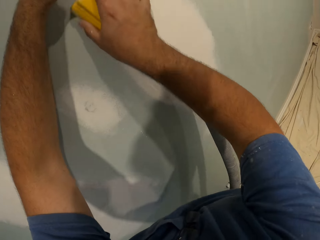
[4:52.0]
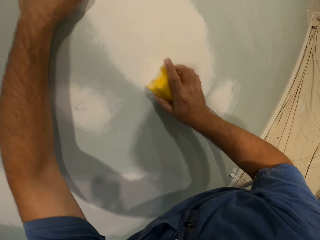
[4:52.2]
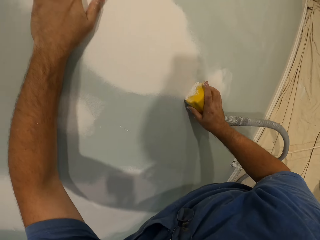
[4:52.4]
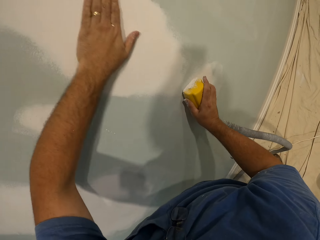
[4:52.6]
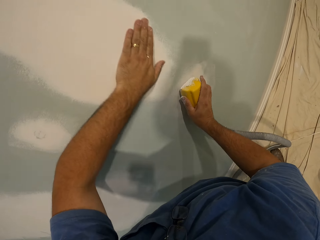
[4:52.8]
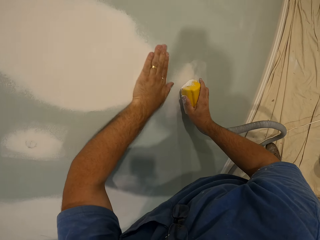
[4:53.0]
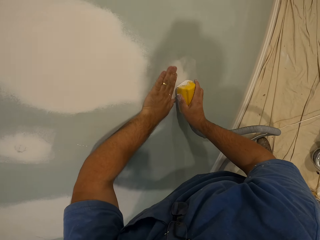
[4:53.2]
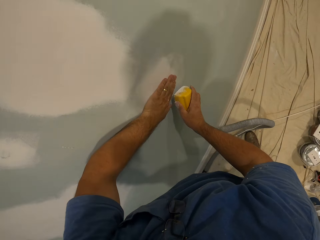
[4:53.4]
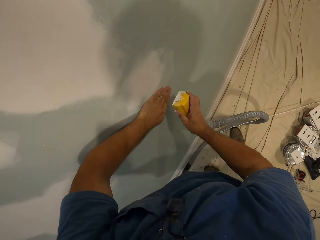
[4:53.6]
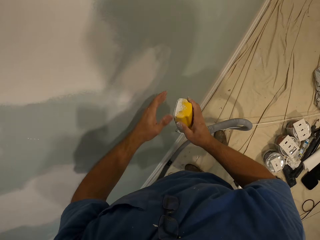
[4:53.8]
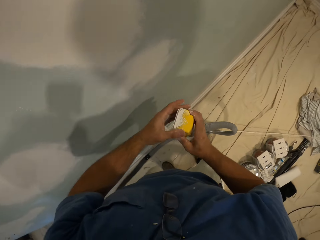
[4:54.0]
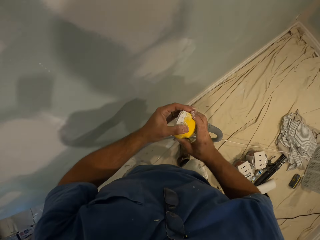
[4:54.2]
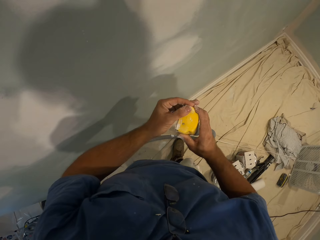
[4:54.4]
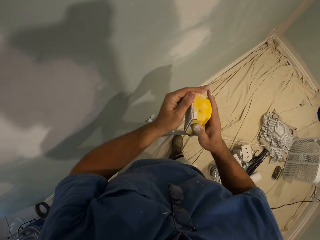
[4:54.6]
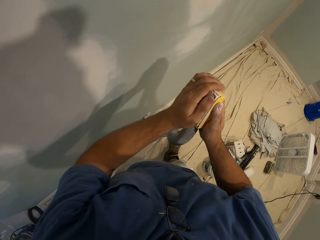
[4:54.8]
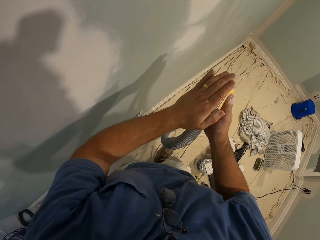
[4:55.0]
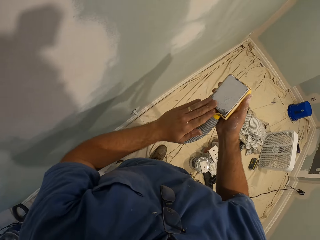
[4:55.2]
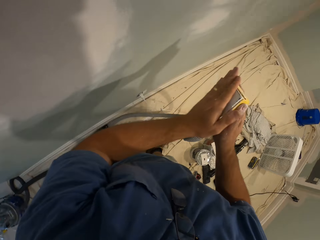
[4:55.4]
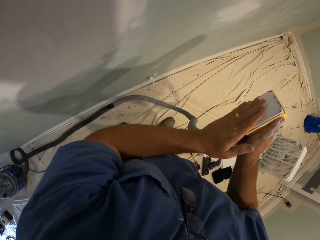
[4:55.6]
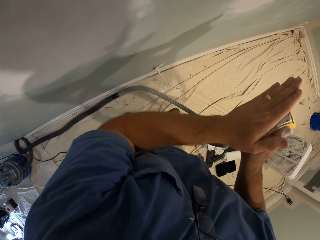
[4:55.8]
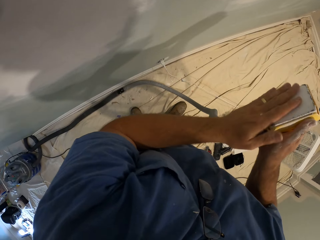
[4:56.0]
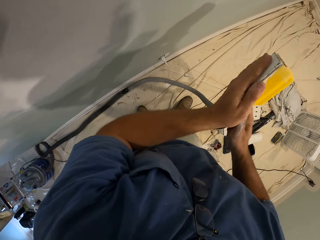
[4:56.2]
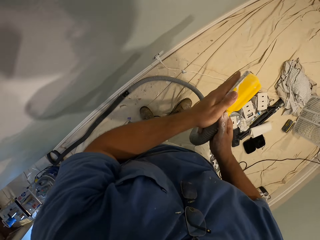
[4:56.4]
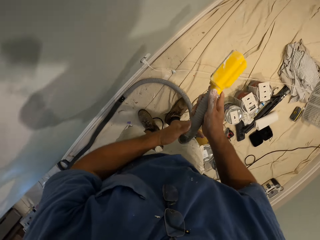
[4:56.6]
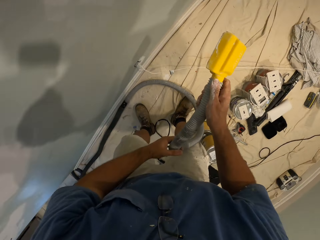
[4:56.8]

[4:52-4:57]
The camera wearer smoothens the wall with his left hand. He brushes the hand sander on his left hand.

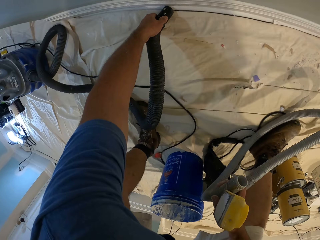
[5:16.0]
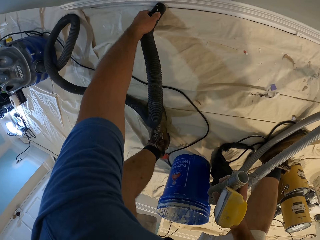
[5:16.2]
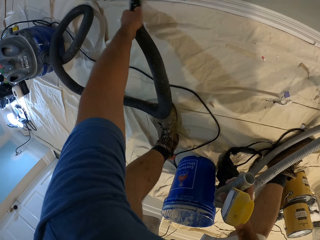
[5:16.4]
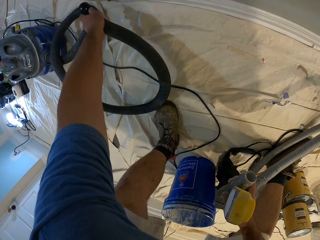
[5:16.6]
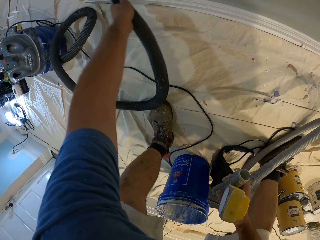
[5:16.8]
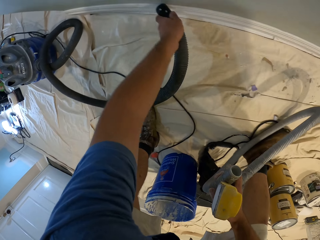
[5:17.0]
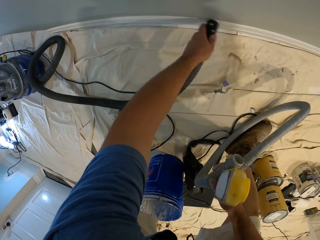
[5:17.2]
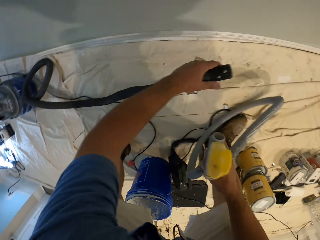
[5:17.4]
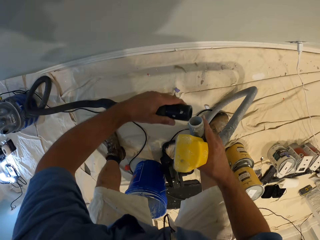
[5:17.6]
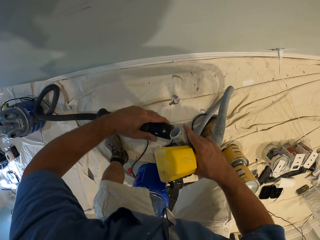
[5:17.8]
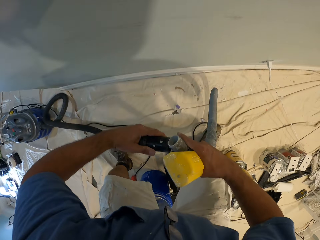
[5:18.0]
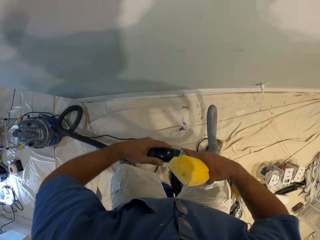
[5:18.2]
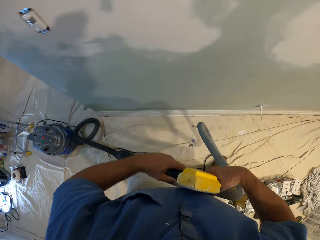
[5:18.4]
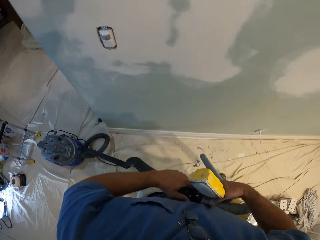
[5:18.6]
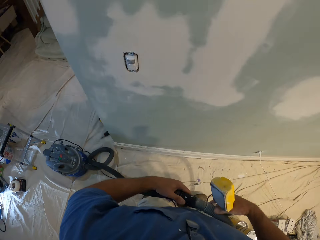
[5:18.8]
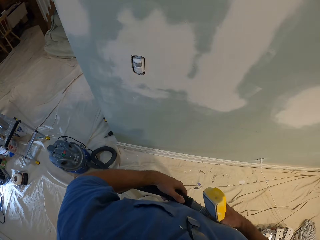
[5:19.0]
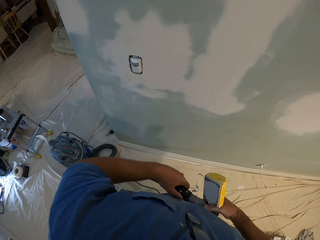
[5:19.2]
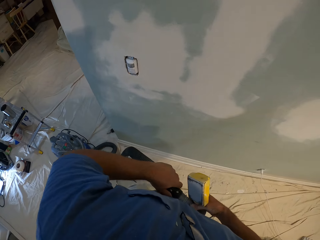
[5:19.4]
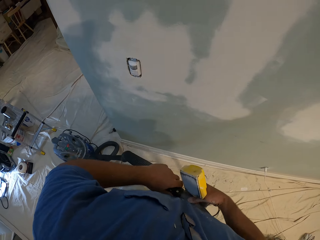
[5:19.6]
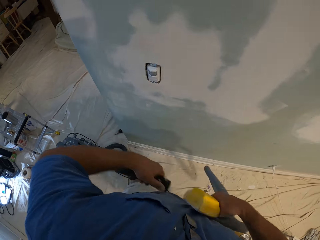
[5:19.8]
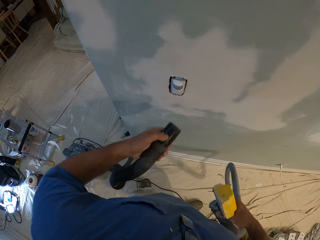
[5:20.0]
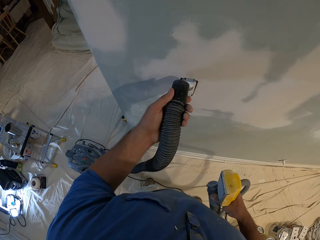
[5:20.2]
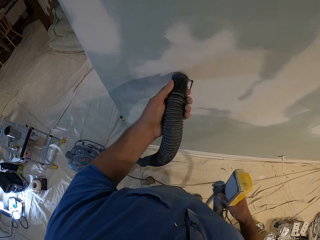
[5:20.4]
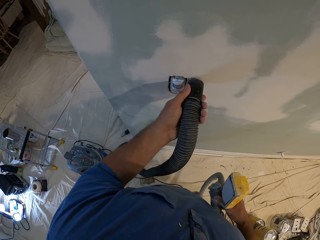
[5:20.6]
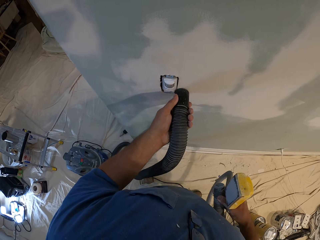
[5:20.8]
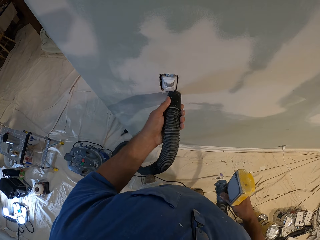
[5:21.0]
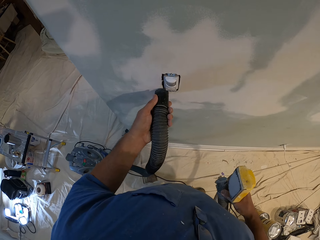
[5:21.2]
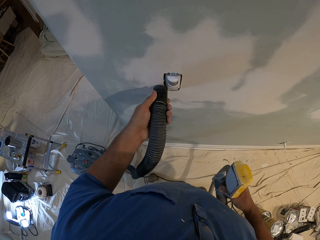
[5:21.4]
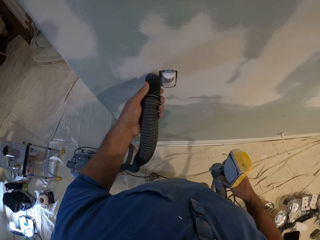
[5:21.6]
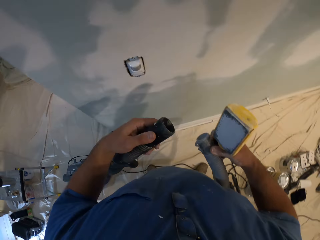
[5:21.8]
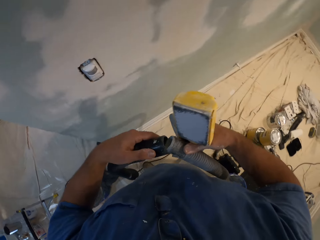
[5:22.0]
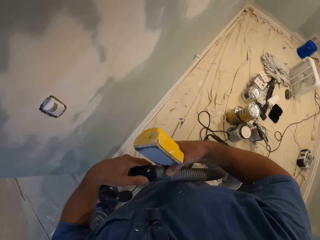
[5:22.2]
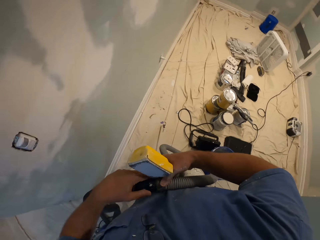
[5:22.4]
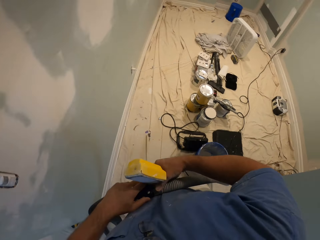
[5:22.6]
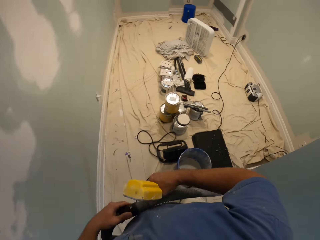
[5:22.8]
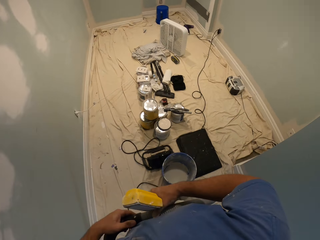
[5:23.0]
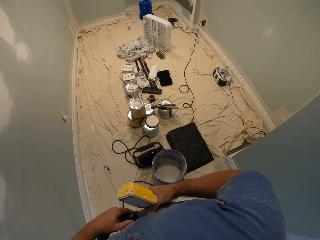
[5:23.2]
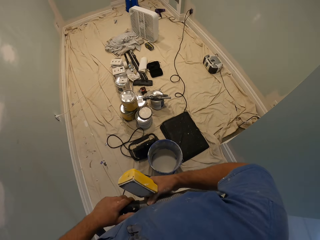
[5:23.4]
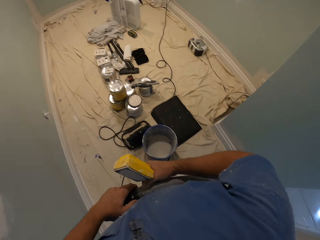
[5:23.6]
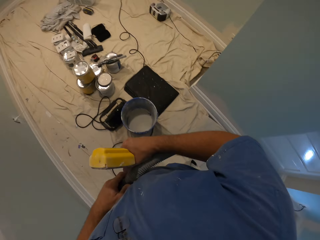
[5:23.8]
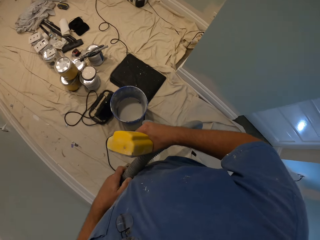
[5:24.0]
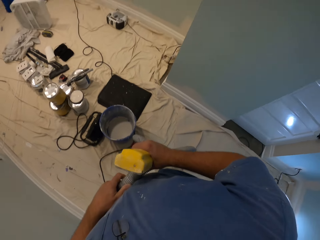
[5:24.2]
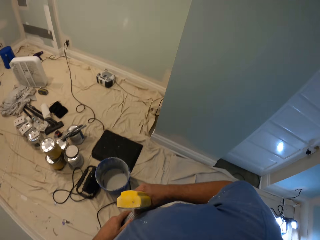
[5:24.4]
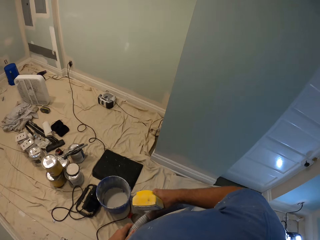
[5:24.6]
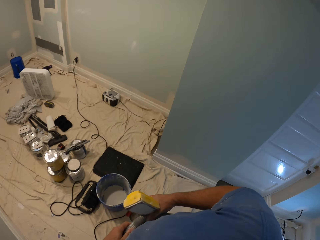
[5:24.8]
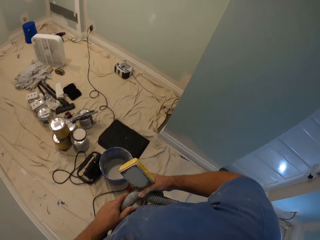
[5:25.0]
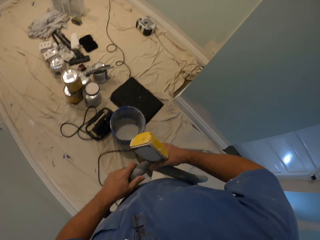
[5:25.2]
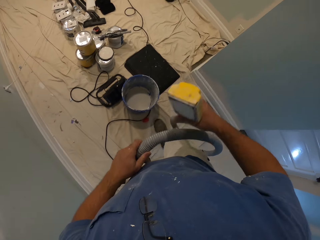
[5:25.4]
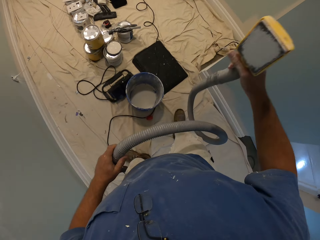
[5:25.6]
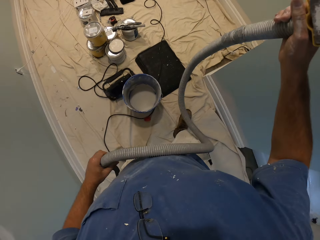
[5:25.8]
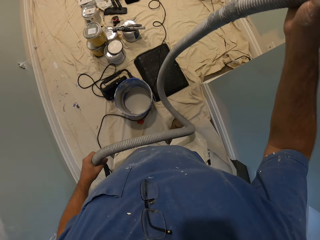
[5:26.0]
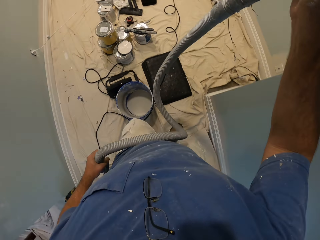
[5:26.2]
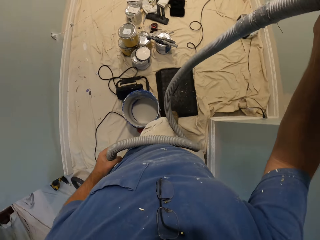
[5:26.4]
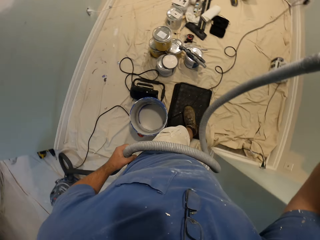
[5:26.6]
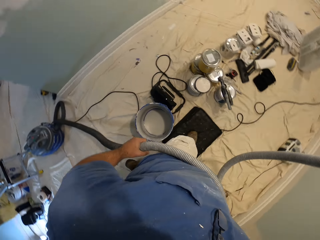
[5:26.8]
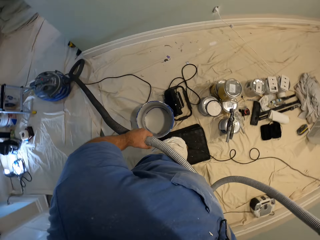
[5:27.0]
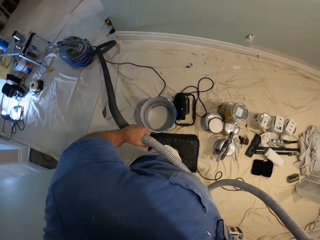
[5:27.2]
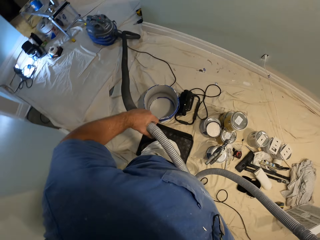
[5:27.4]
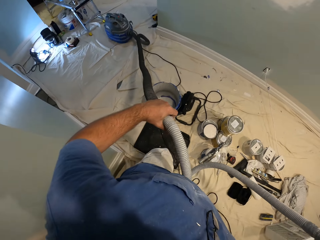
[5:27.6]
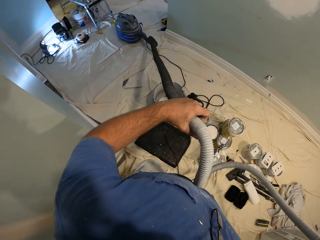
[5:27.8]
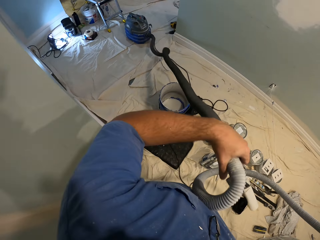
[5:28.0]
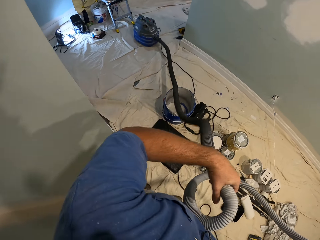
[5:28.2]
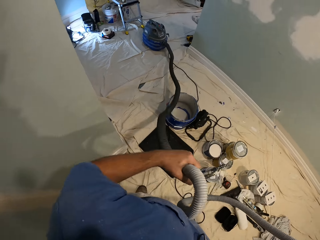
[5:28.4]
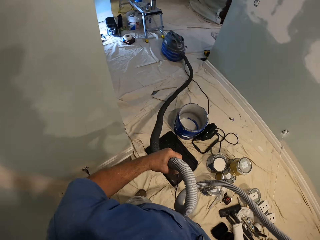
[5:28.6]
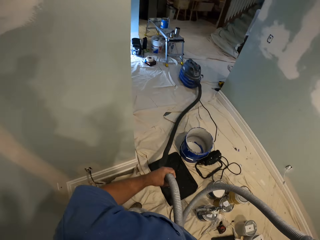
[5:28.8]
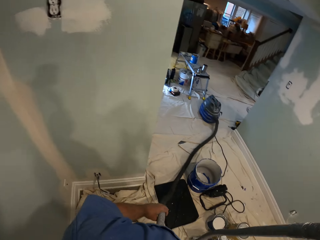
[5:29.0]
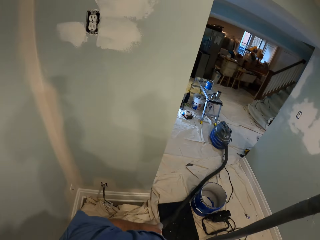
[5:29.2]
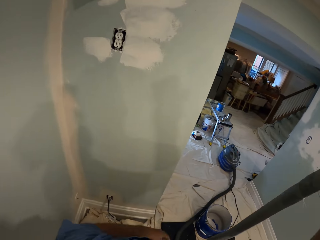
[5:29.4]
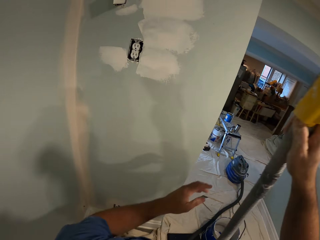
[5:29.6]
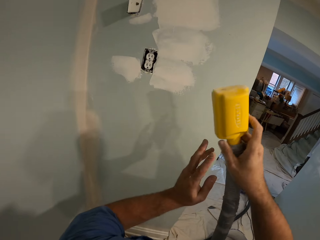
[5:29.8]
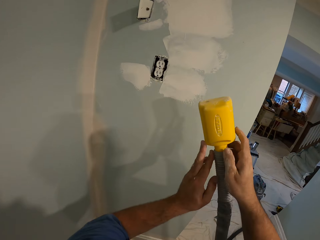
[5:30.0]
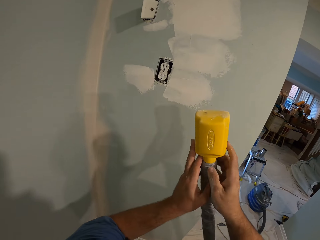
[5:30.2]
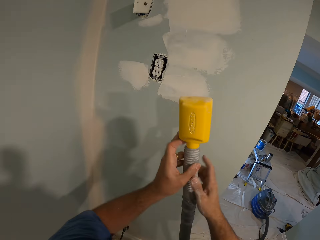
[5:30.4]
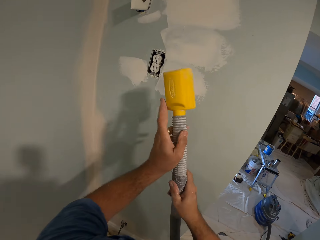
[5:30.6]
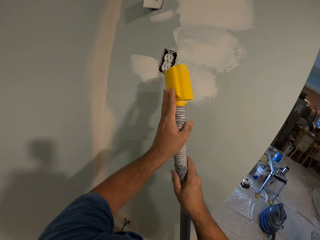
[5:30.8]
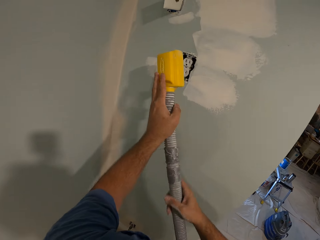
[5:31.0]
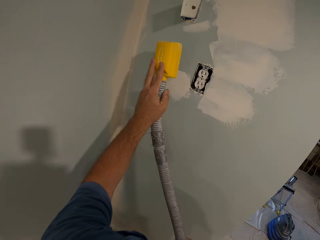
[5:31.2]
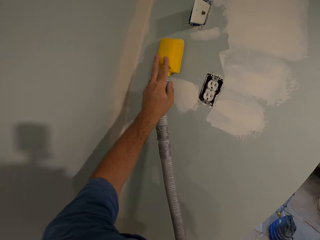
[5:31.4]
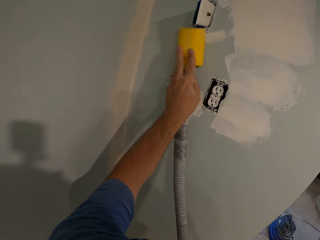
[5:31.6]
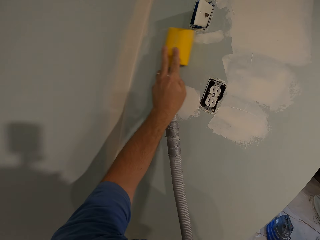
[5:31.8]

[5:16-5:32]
The camera wearer connects the pipe or hose of the wall sanding machine to the vacuum cleaner. He disconnects the pipe of the wall sanding machine from the vacuum cleaner. He vacuums the wall with the vacuum cleaner. He scrapes the wall with the hand sander hose. He connects the pipe of the wall sanding machine to the vacuum cleaner. He walks to the front of a wall. He smoothens the wall with the wall sanding machine.
